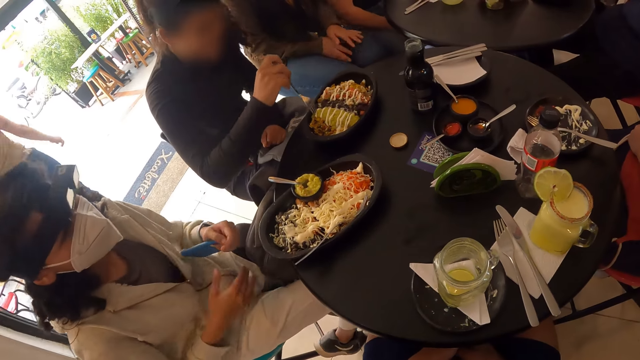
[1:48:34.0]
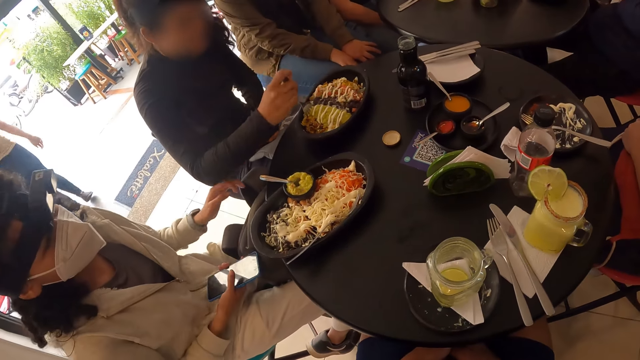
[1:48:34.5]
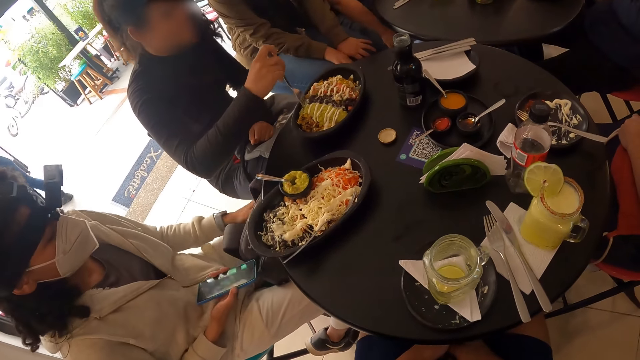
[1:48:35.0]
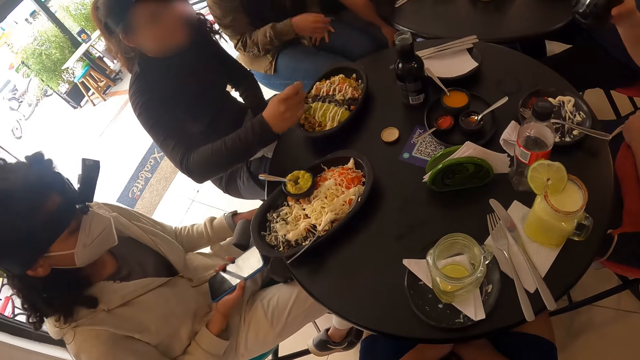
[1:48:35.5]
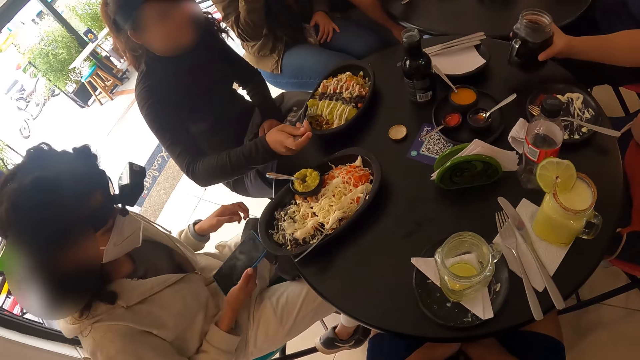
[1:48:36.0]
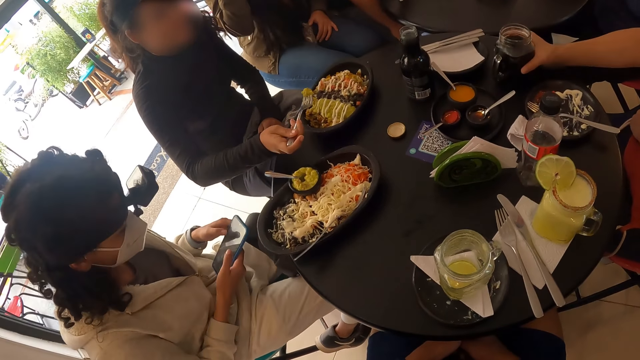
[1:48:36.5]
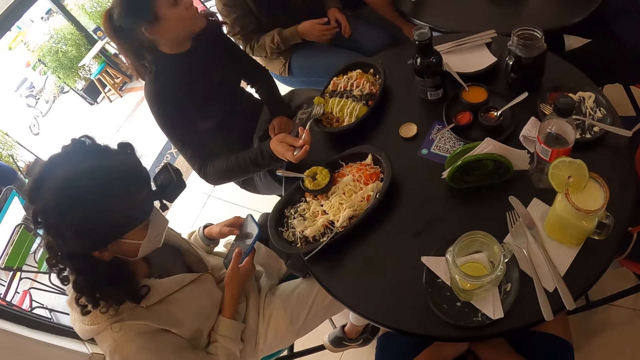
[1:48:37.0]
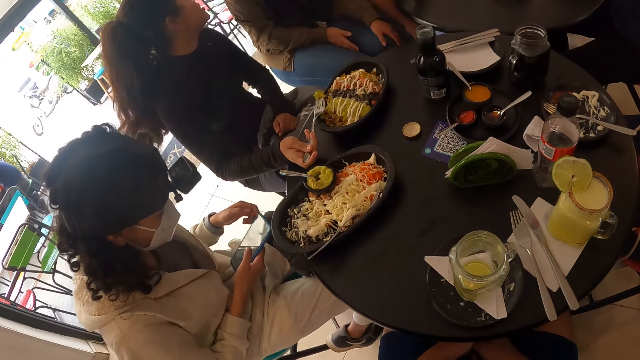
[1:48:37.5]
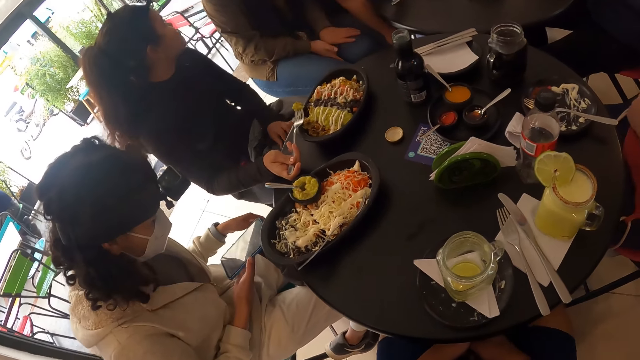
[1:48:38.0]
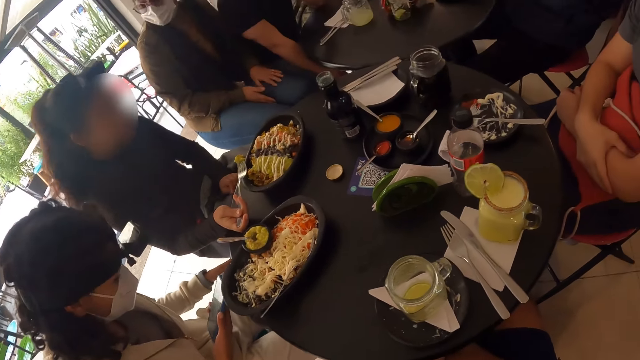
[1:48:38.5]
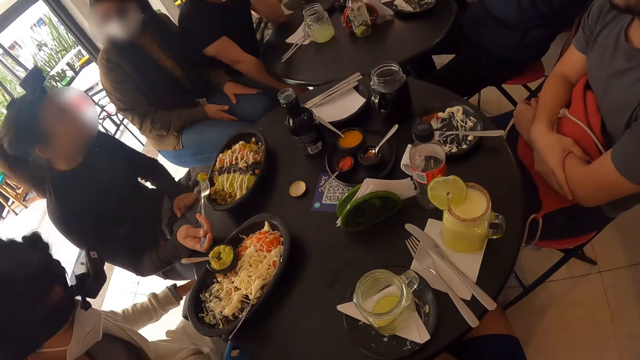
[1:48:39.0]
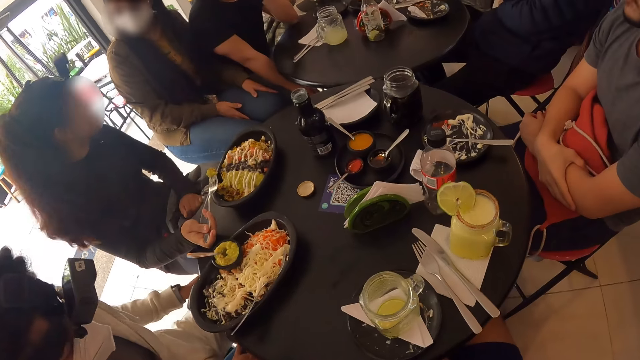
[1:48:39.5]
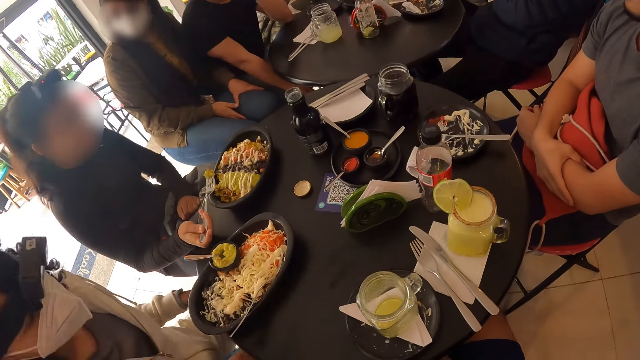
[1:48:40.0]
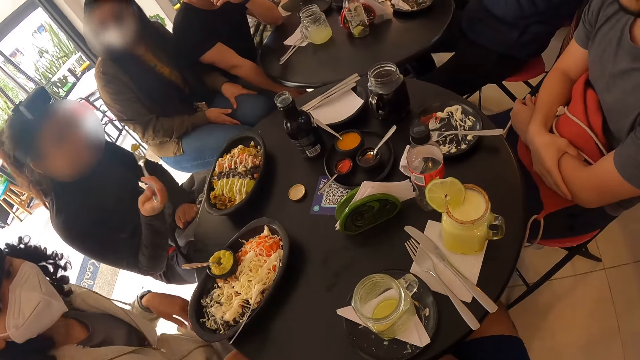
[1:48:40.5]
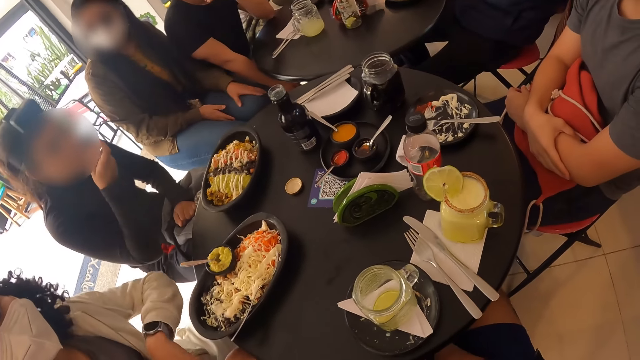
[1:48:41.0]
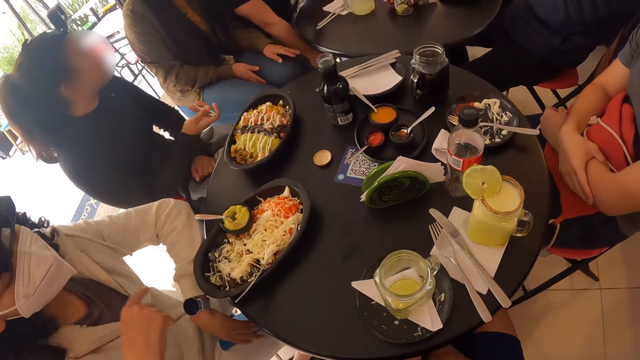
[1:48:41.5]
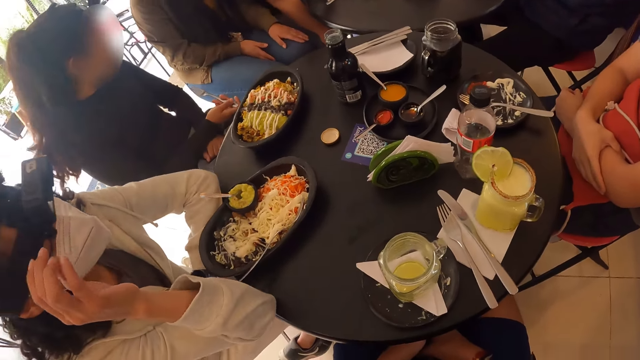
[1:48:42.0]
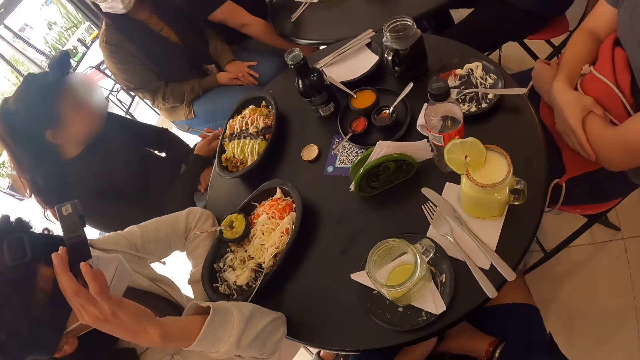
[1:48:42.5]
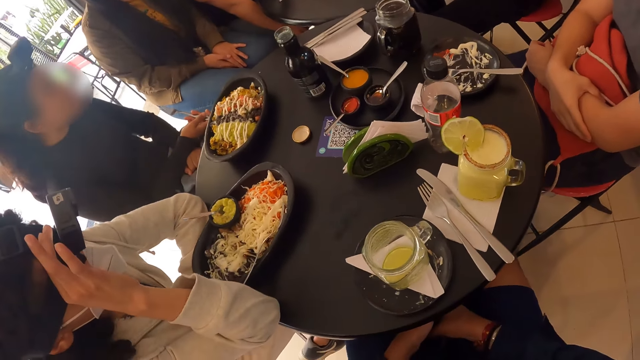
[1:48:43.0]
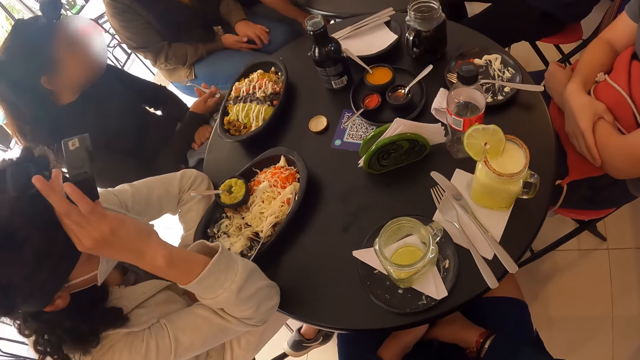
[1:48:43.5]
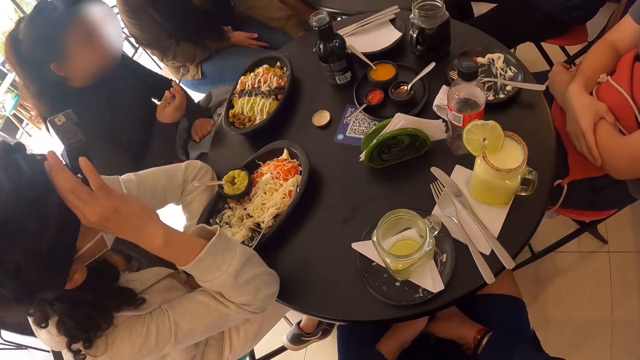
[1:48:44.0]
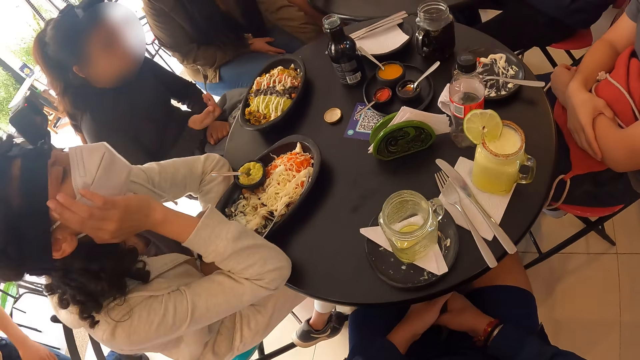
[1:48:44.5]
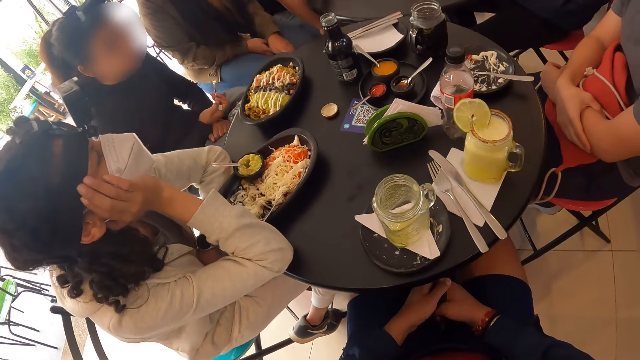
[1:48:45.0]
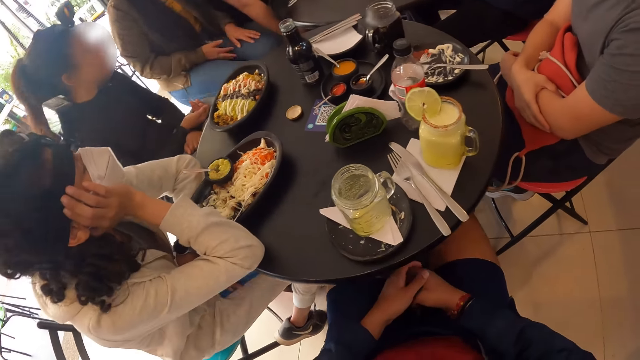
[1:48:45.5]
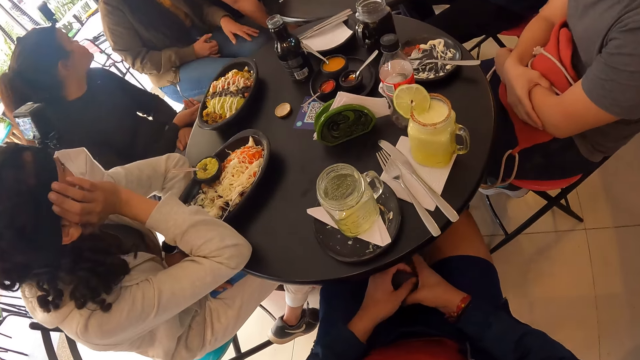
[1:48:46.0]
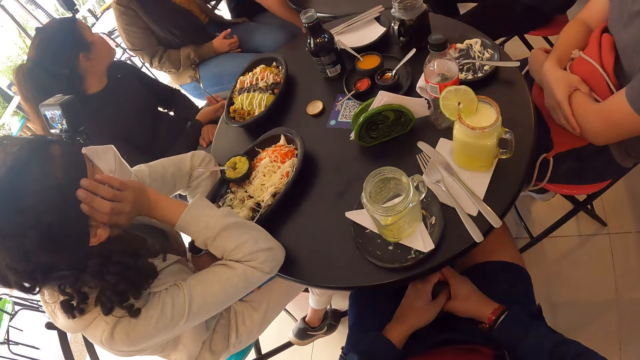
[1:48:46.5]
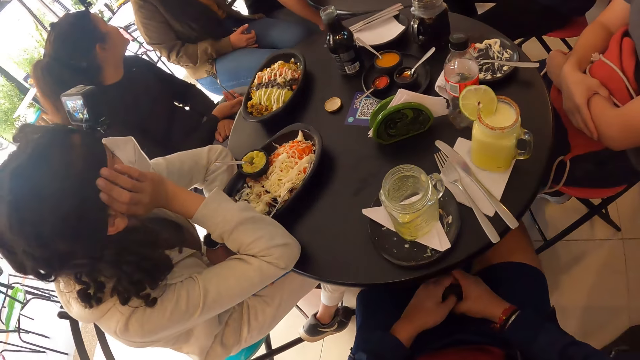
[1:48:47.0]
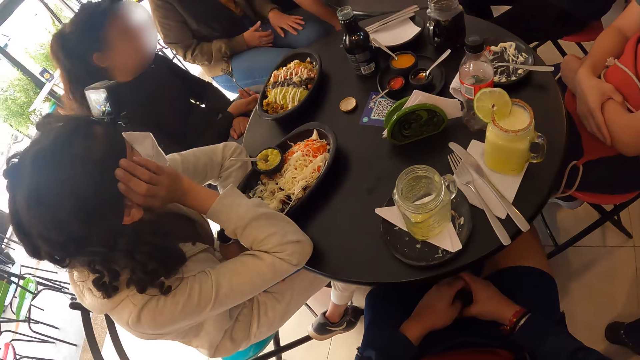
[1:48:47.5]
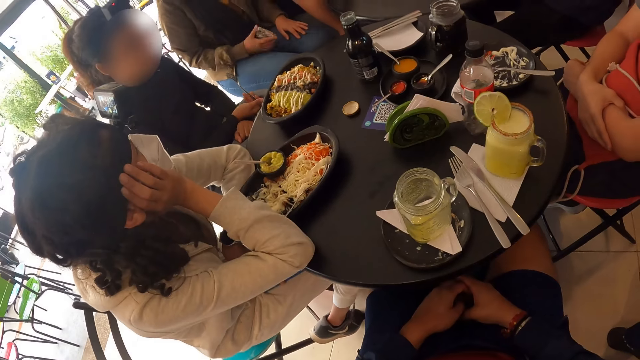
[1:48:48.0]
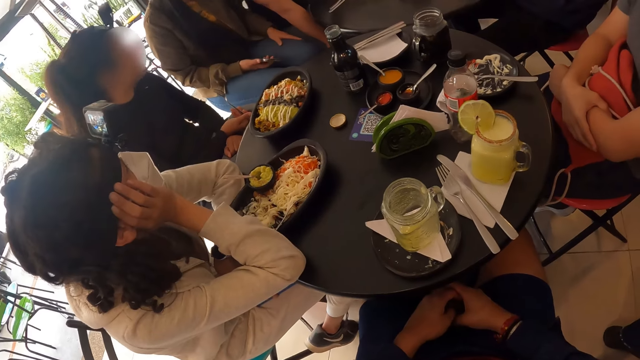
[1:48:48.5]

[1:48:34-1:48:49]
The woman takes the phone from her left hand with her right hand and touches the backpack with her left hand. A man eats food. Another man places the mug on the table. The woman holds the phone with her left hand and operates the phone with her left hand. A third man scrolls the phone. The woman places the phone in her right hand on her right leg. The first man eats food. The woman rests her left hand on the table. A fourth man talks to the first man. The woman rests her right hand on the table, adjusts a camera head strap on her head with her right hand and rests her head on her right hand. The third man looks around the hotel. The second man looks at the fourth man.

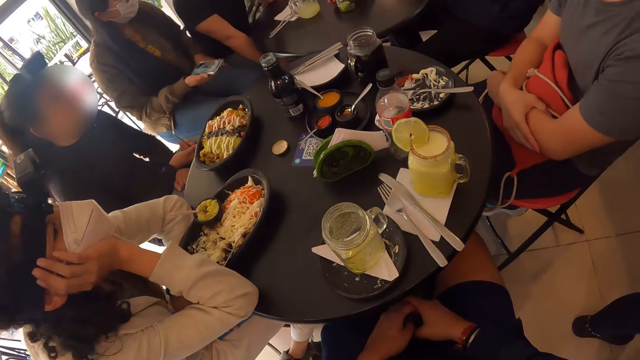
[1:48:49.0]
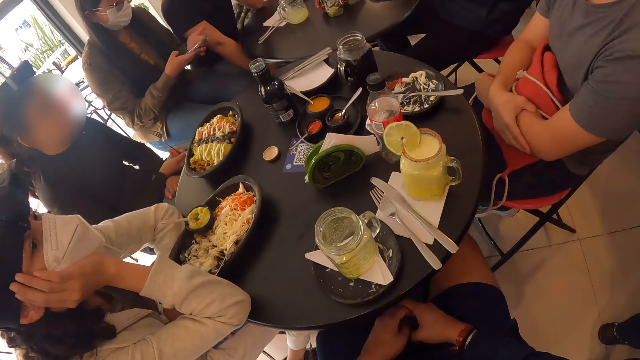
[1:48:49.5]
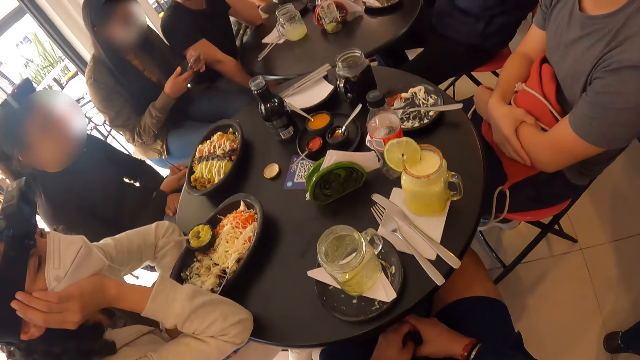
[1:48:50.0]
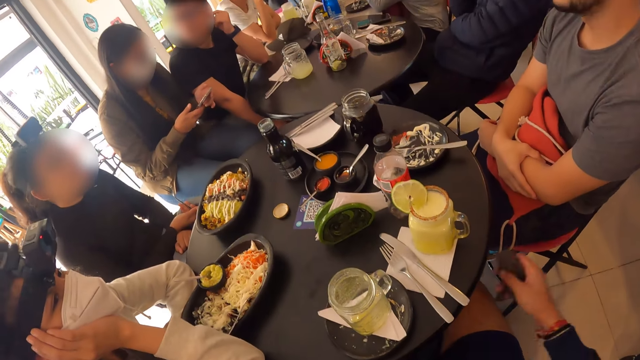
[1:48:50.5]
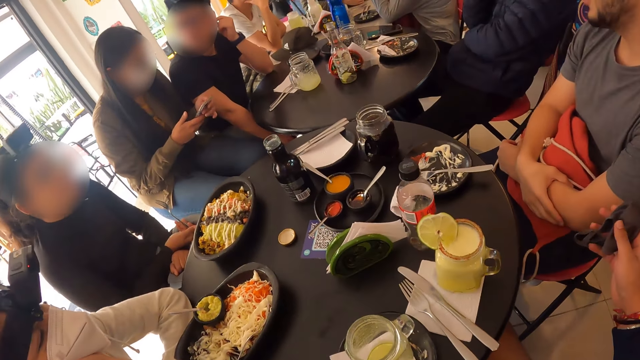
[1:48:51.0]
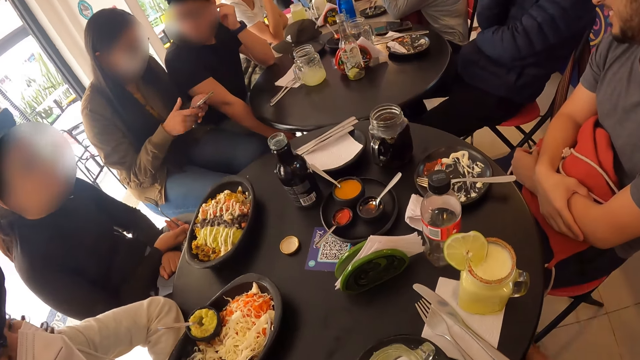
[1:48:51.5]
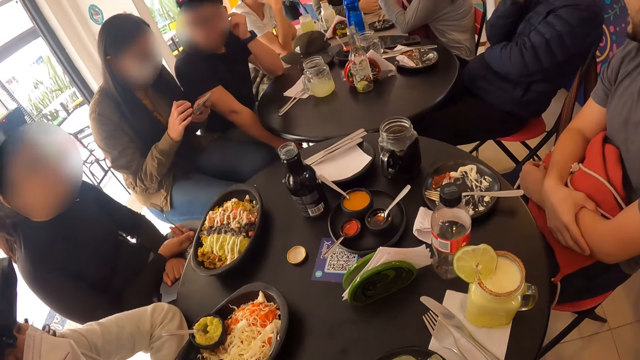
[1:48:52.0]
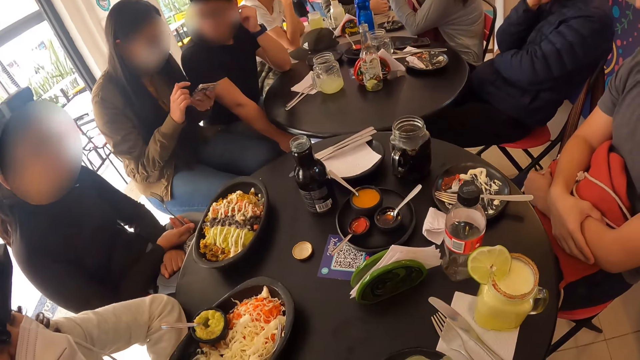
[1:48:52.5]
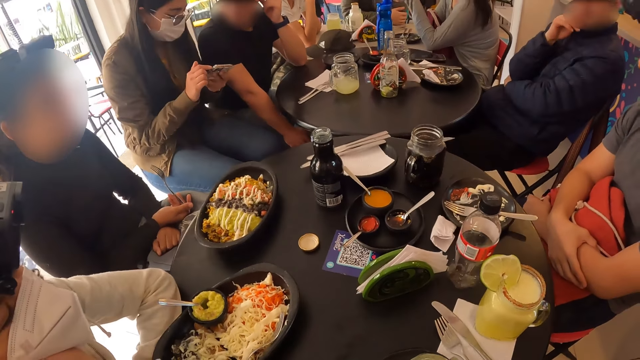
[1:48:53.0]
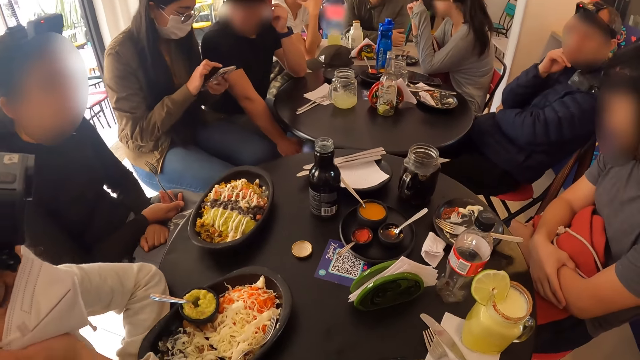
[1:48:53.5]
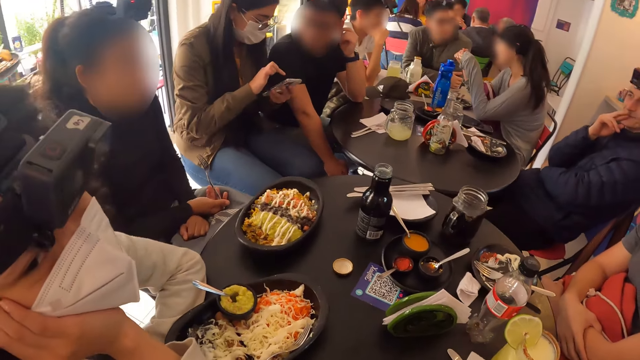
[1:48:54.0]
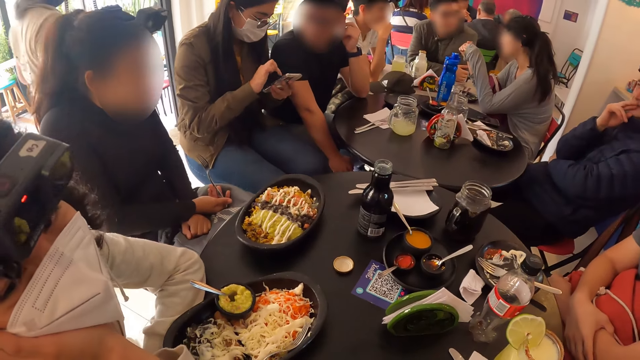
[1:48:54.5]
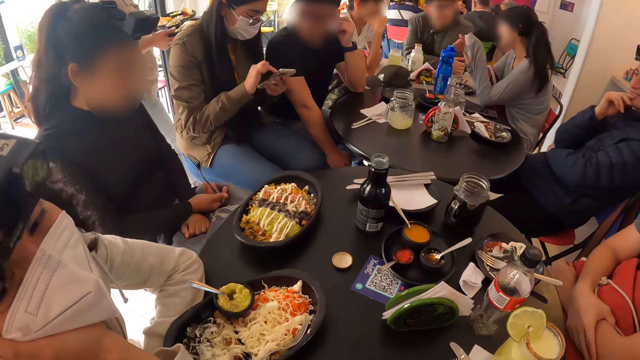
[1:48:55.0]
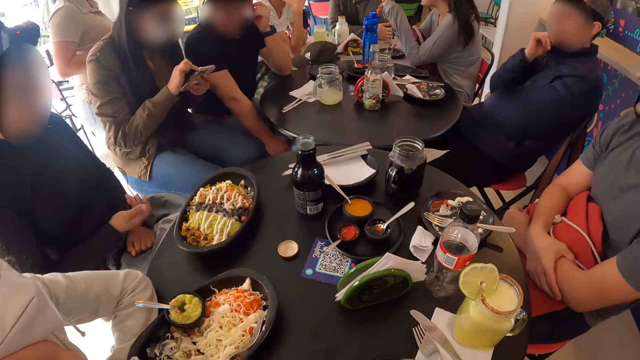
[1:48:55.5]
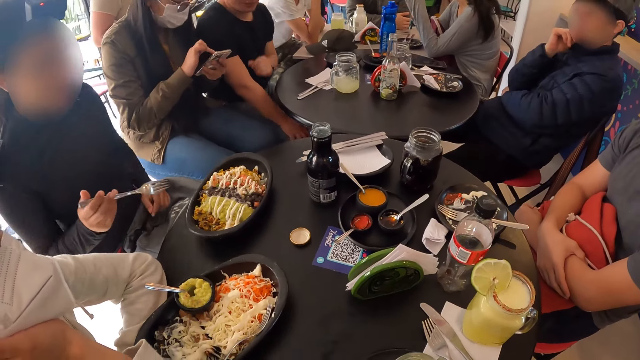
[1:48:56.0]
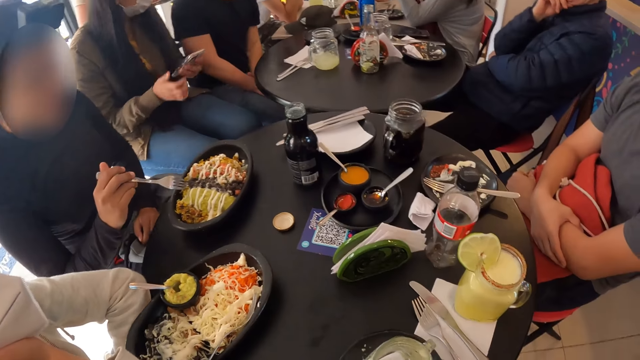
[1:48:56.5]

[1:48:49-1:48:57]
The camera wearer looks around the table.
